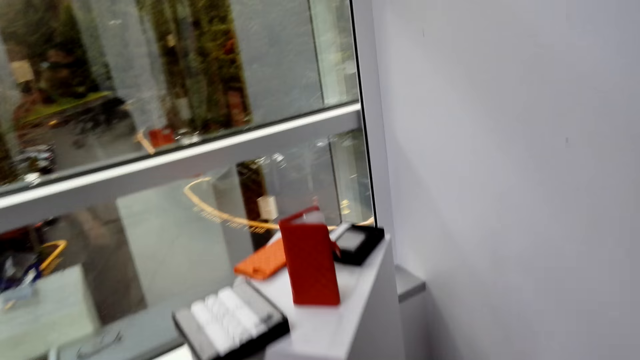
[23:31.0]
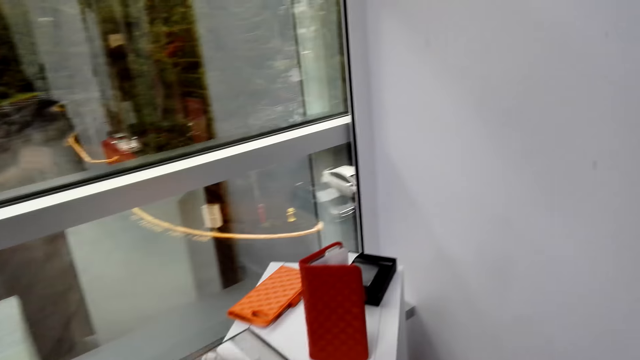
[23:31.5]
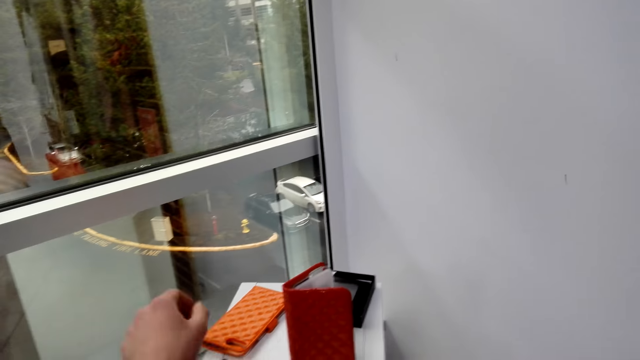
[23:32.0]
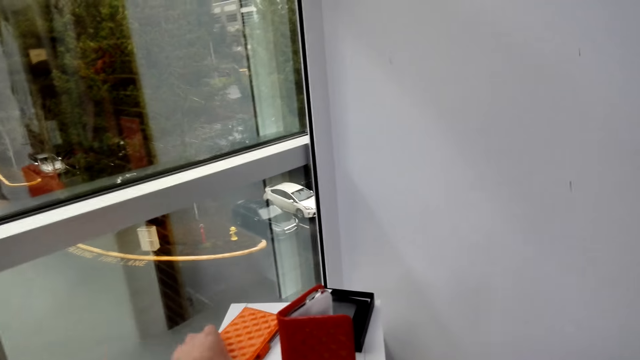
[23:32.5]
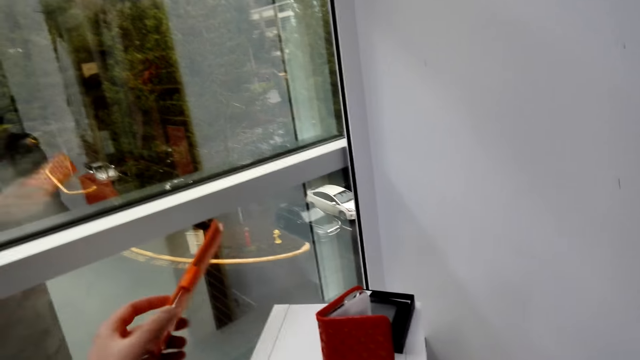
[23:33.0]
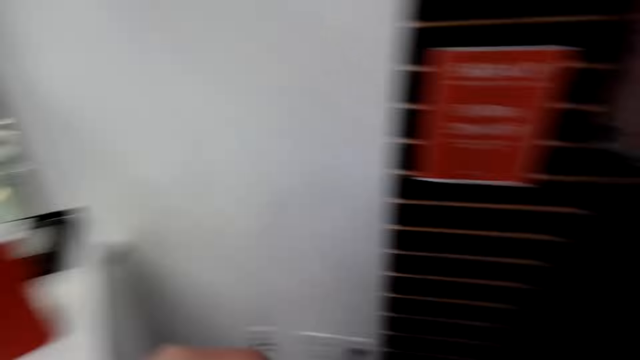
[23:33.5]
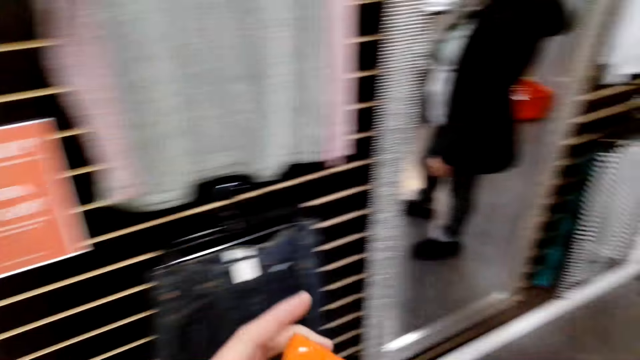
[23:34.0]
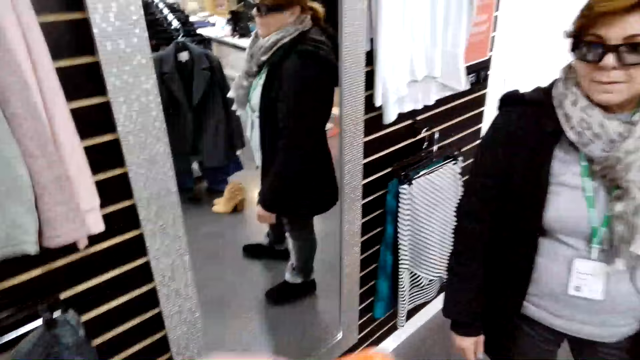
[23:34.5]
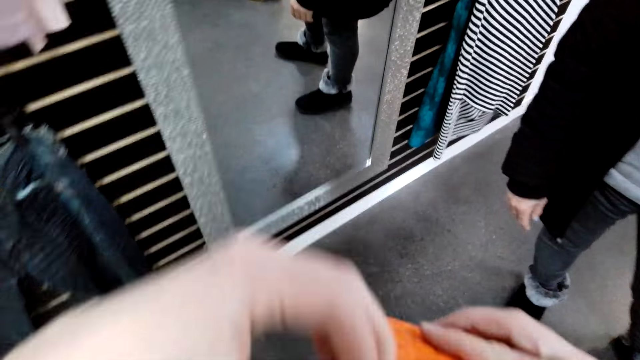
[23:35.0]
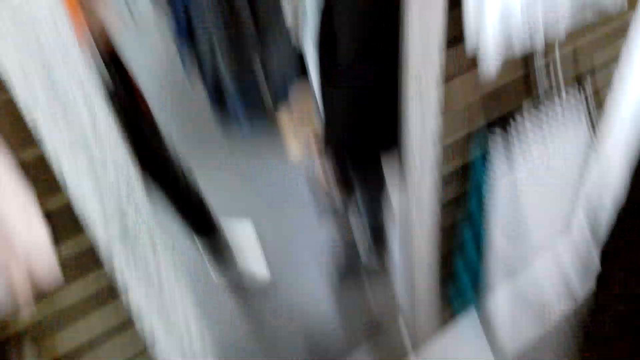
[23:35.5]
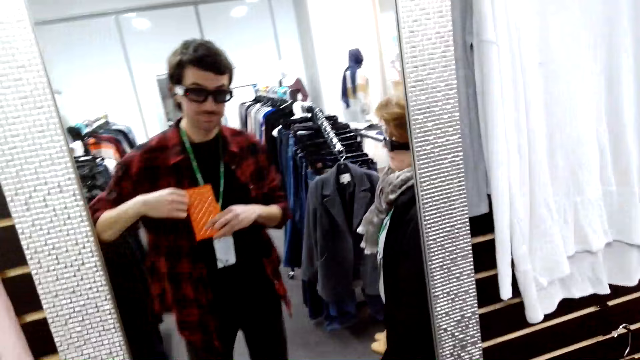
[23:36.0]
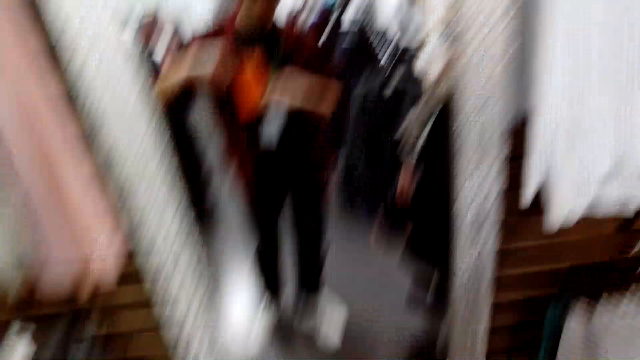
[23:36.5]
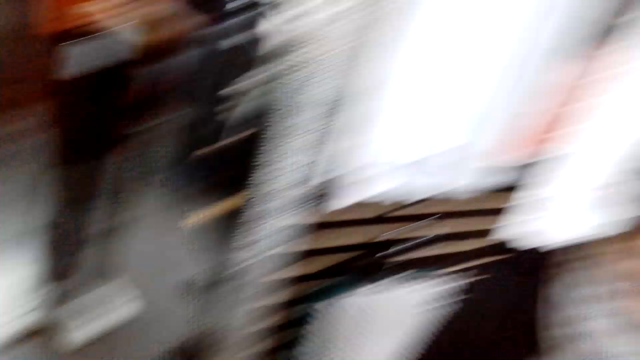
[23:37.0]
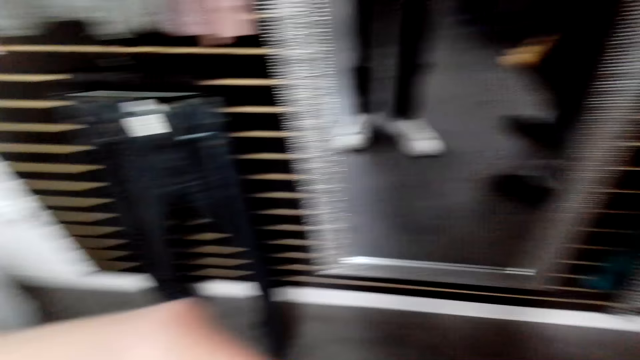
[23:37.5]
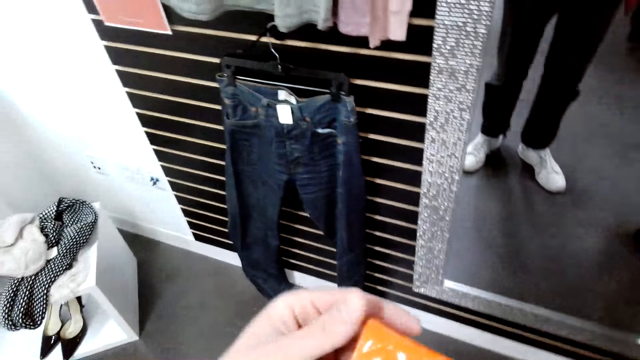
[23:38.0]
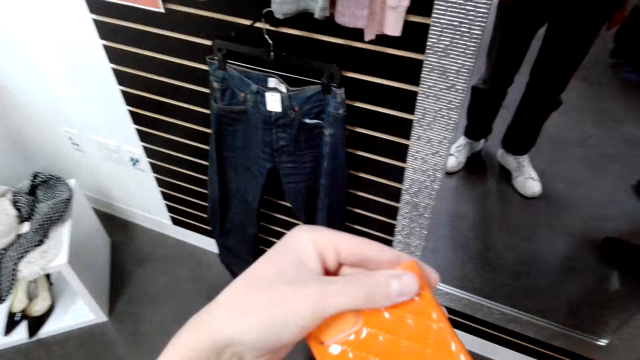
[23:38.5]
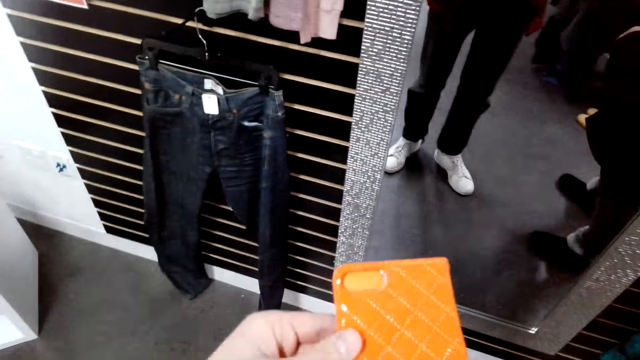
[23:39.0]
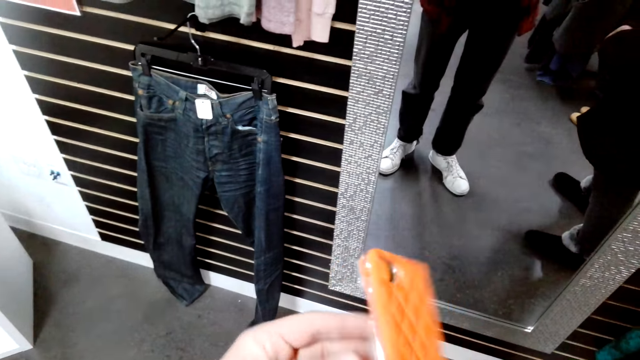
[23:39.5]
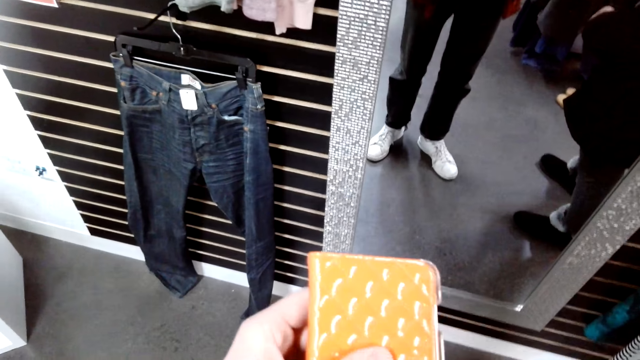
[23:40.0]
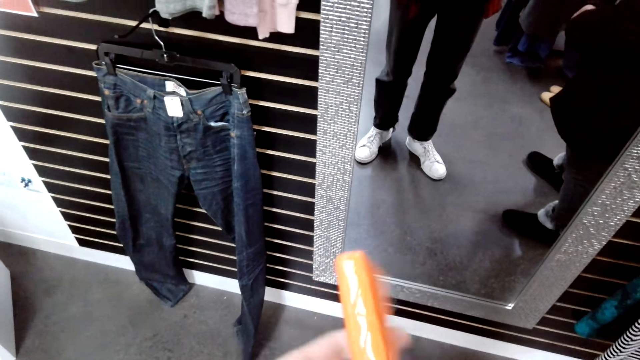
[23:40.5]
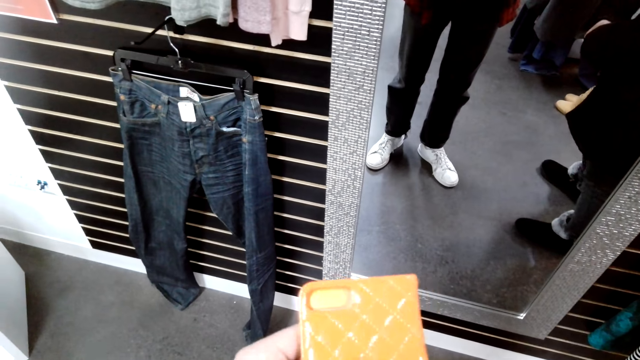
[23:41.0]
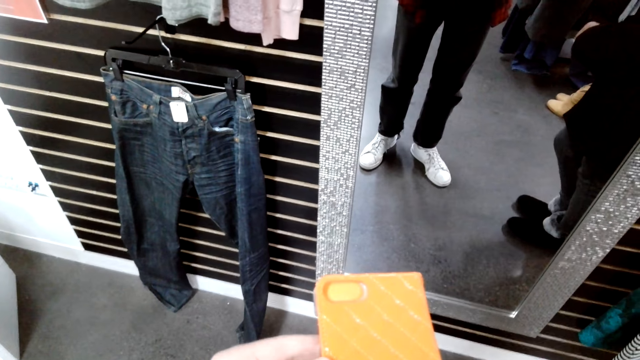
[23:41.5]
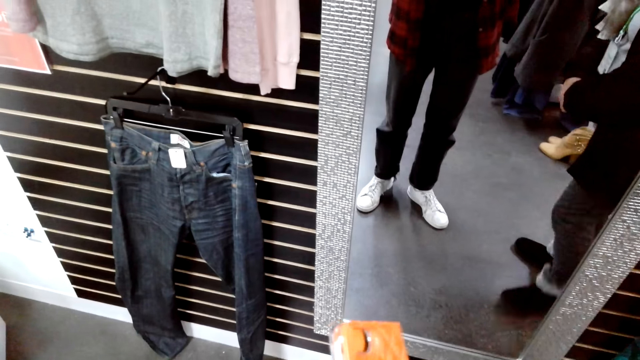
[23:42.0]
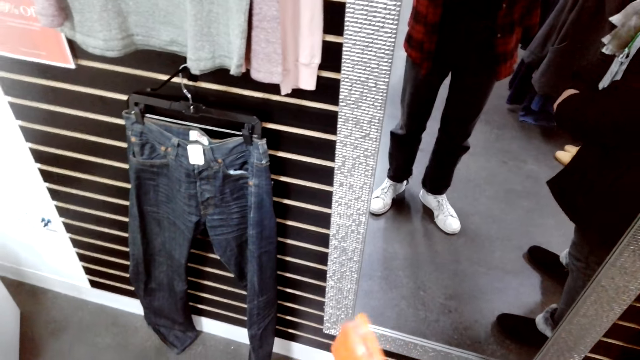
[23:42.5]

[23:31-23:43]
The camera wearer takes a phone cover or pouch on the stand. They check the pouch in a mirror. They look at the phone cover. They turn the pouch in hand.

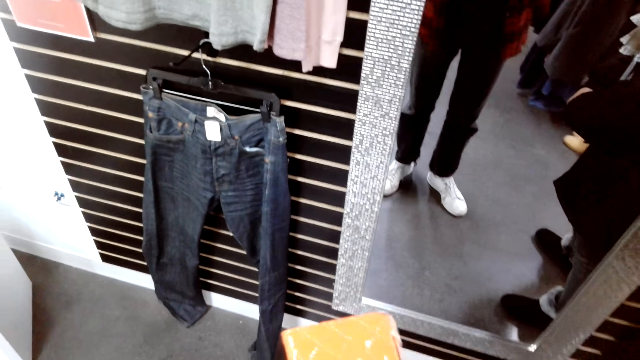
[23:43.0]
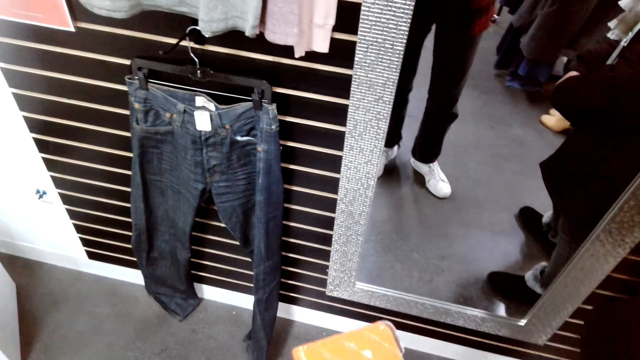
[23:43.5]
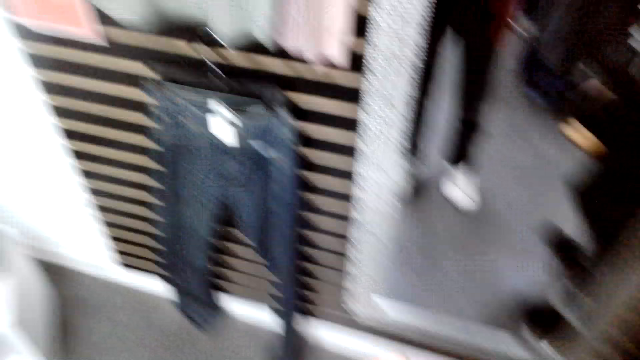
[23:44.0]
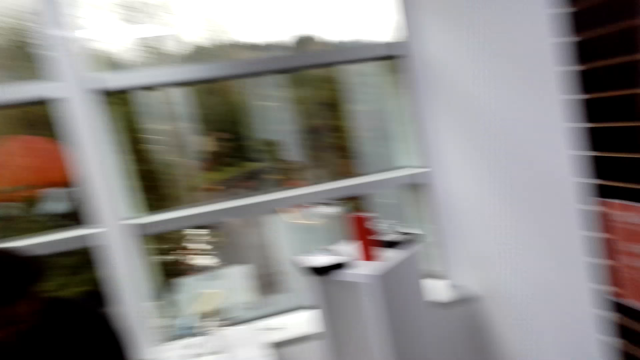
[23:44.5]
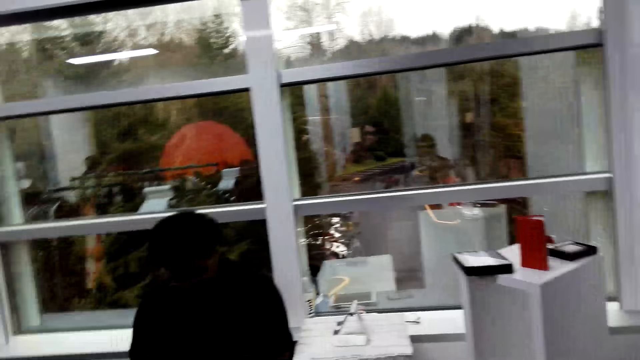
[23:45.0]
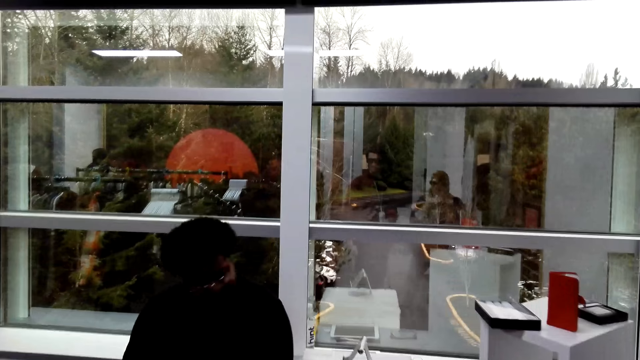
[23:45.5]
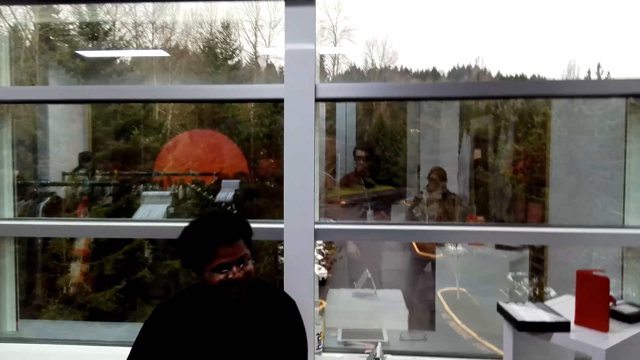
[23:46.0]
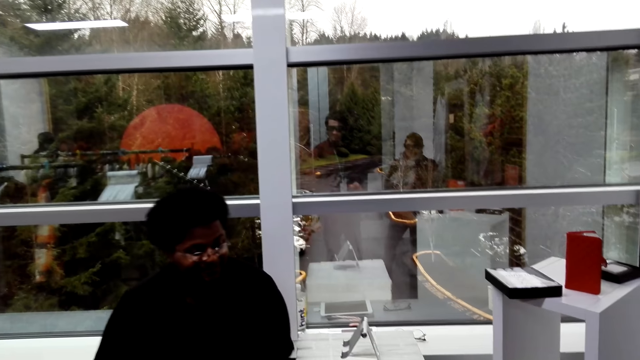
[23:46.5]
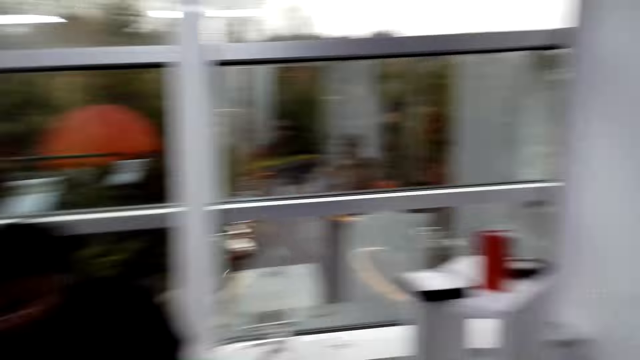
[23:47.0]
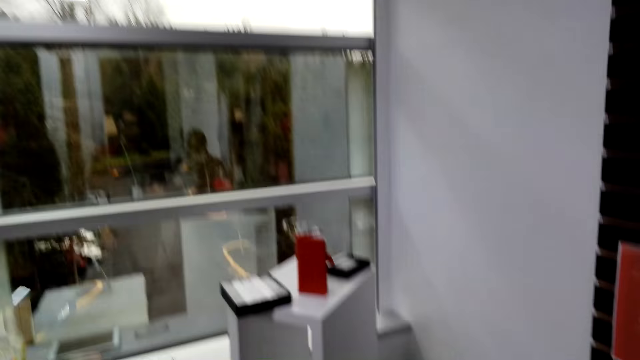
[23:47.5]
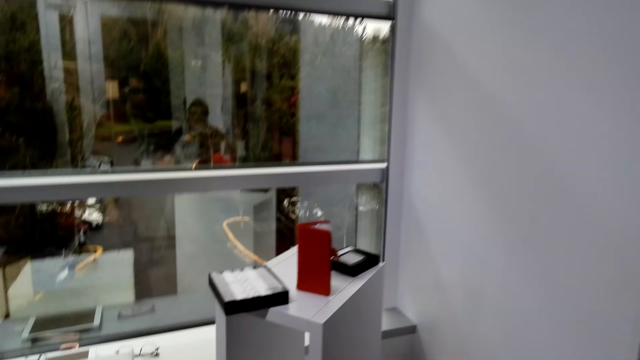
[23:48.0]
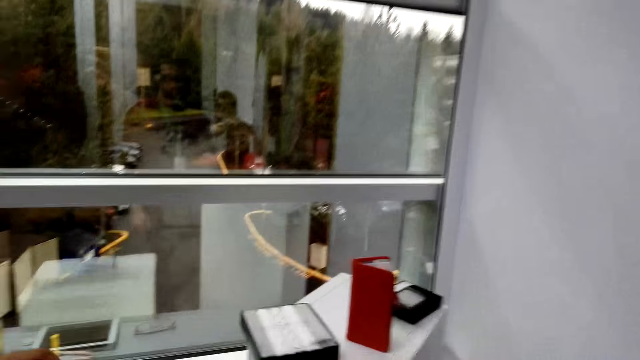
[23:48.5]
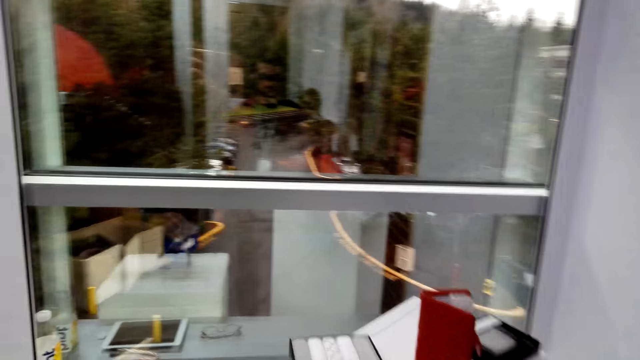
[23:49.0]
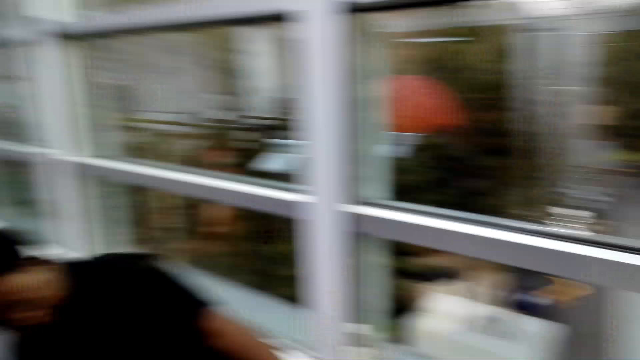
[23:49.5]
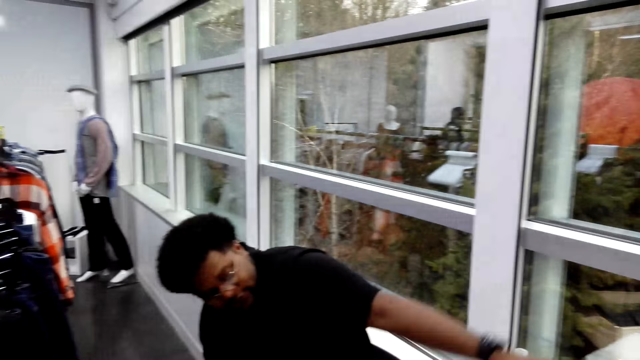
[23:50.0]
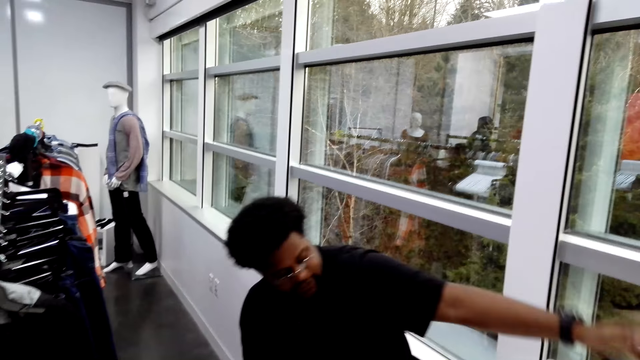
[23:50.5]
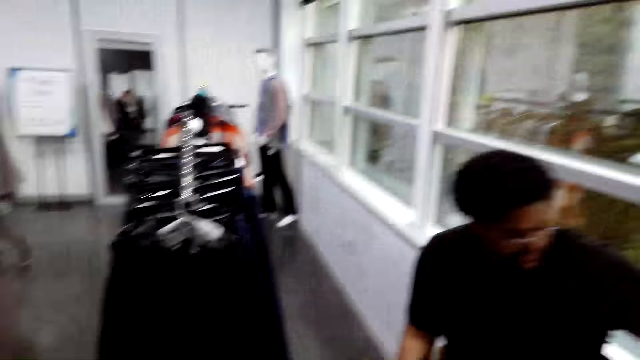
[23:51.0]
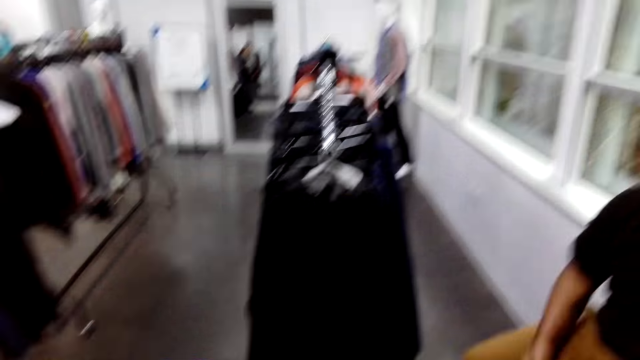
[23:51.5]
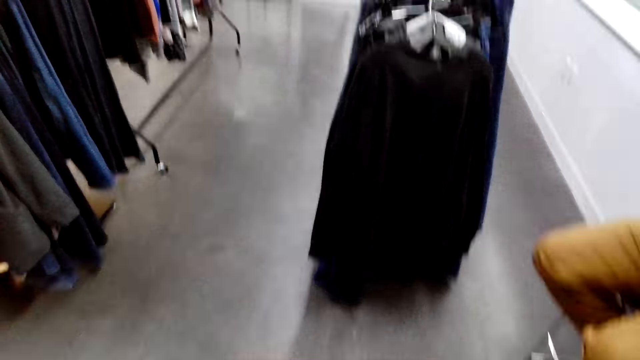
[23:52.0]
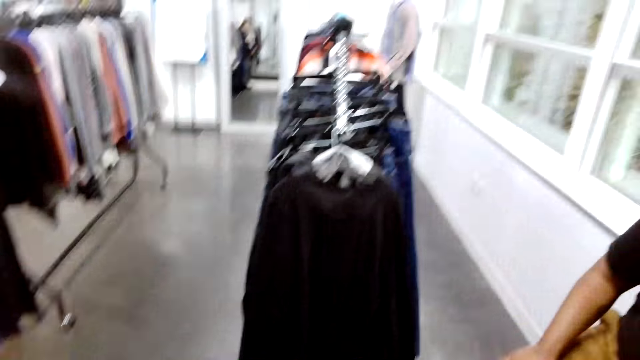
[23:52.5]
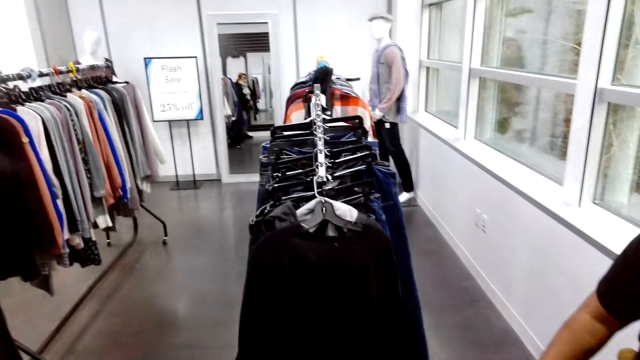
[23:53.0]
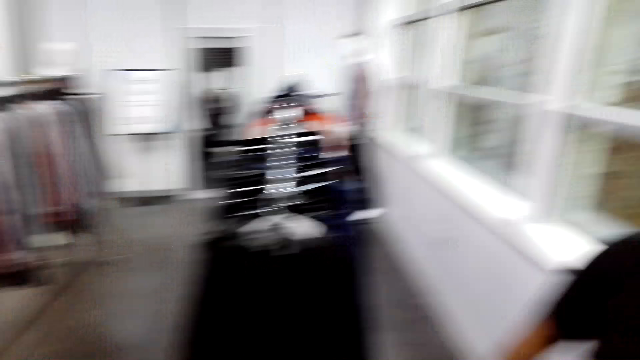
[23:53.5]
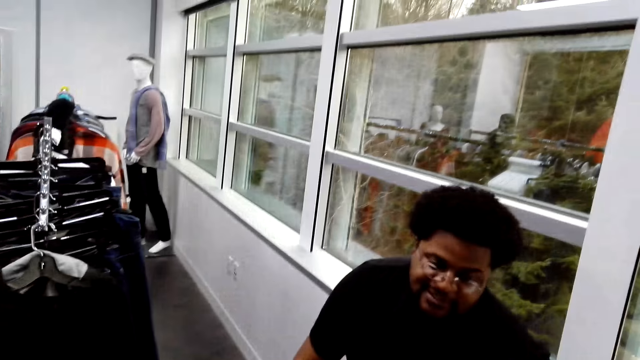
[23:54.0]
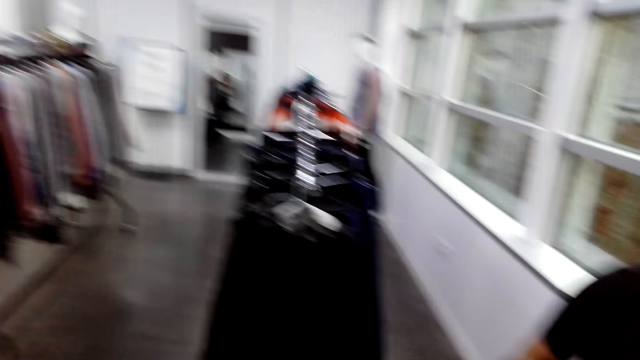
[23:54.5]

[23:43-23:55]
A man converses with the camera wearer. The man lifts a hand and taps on the thigh.
